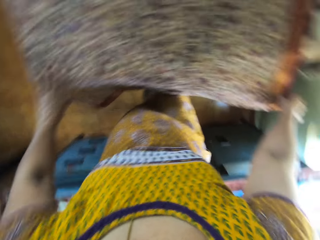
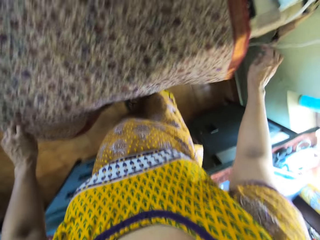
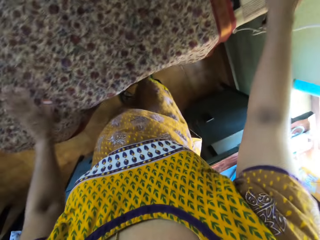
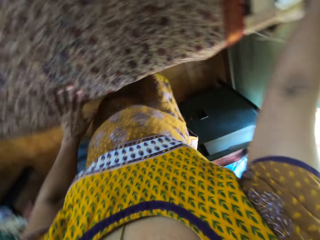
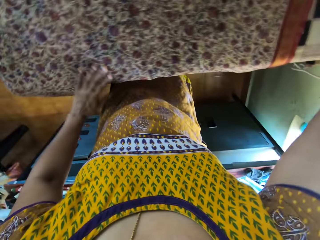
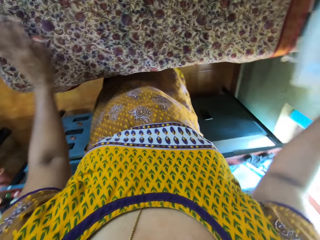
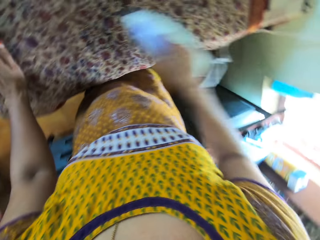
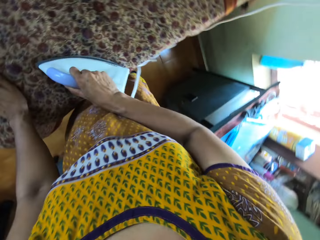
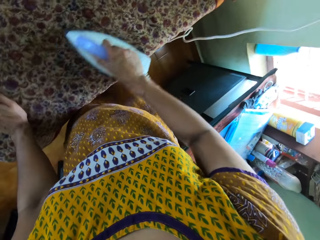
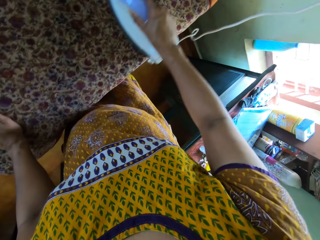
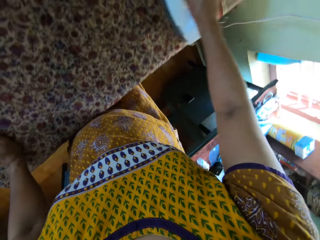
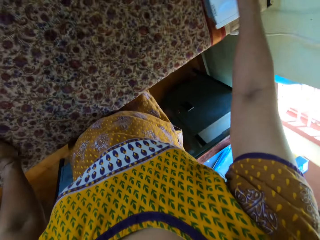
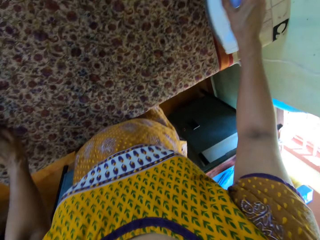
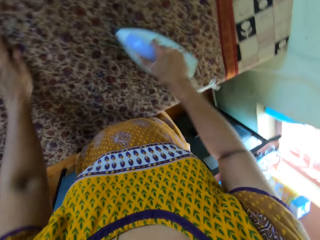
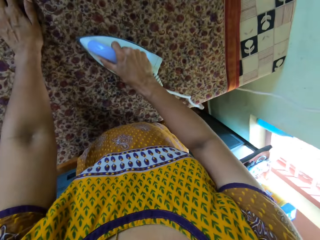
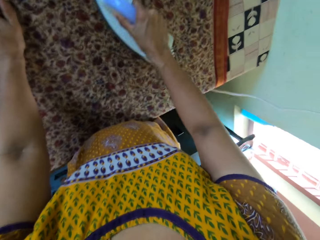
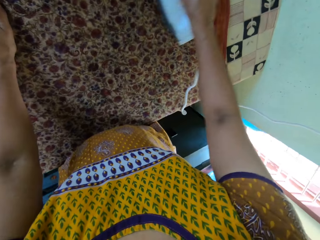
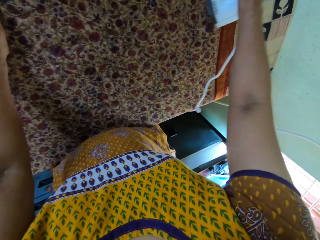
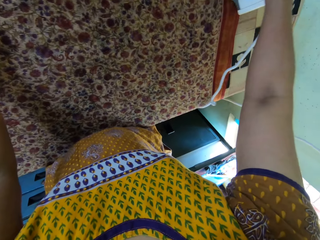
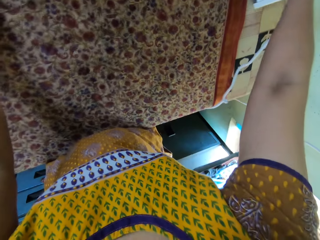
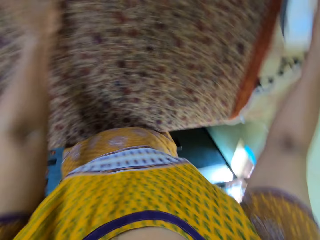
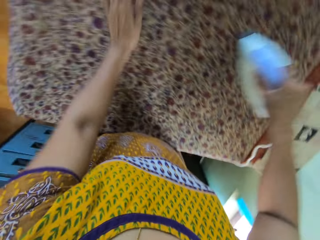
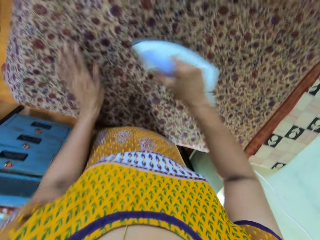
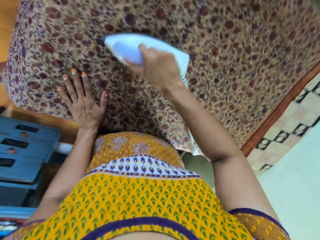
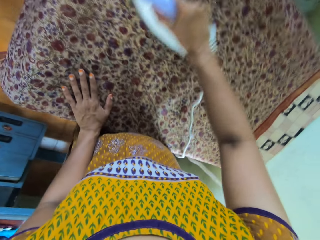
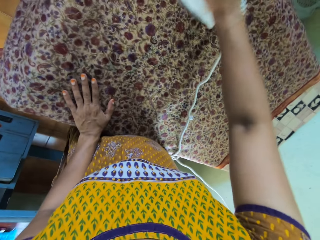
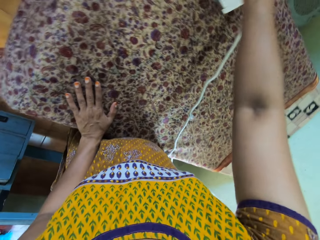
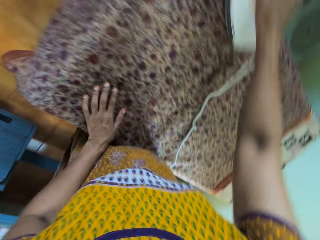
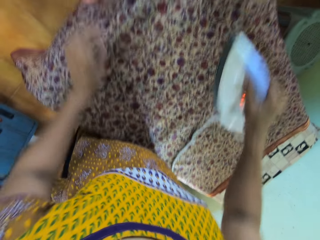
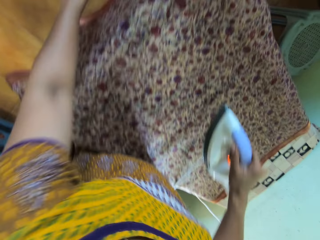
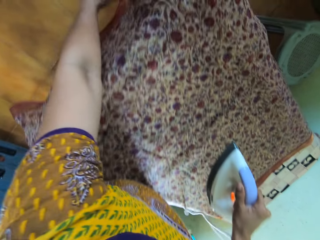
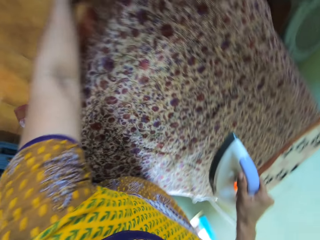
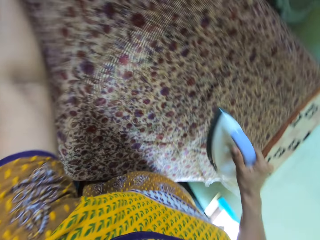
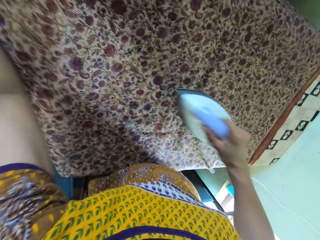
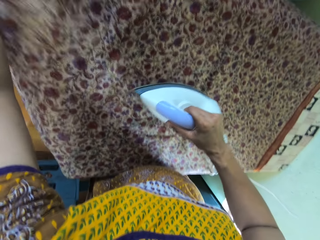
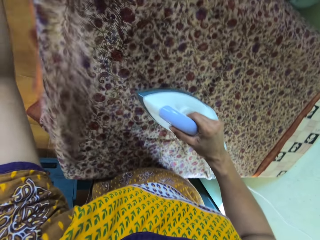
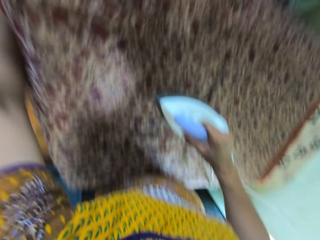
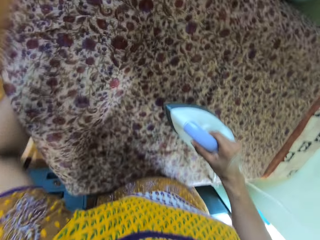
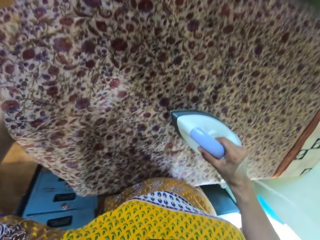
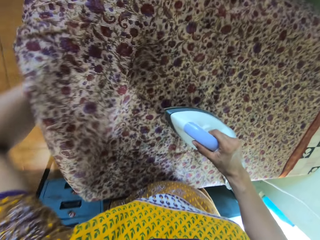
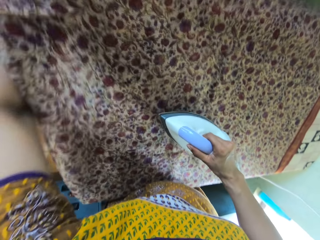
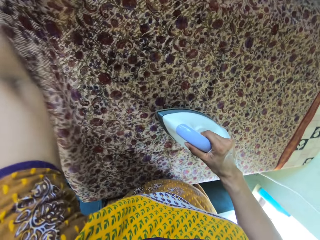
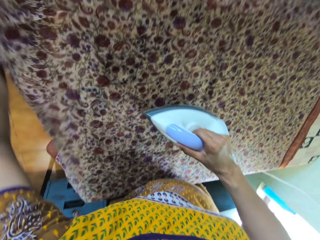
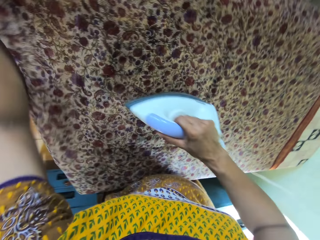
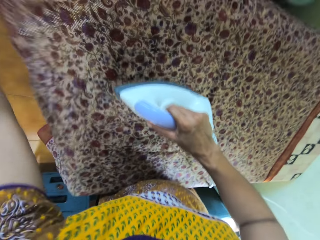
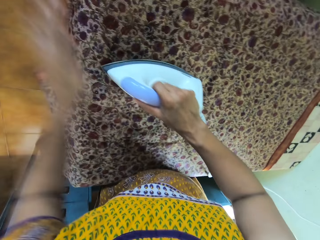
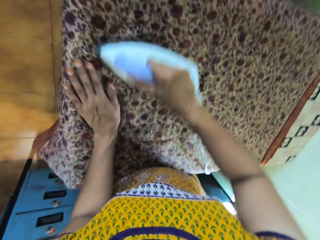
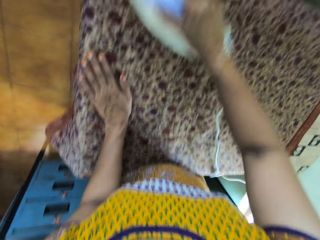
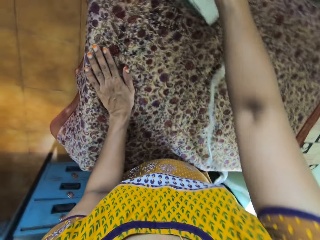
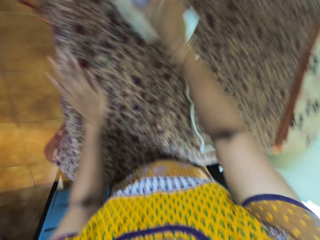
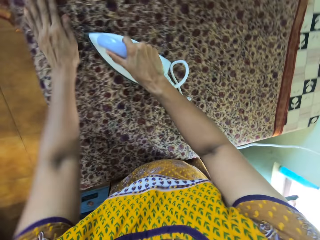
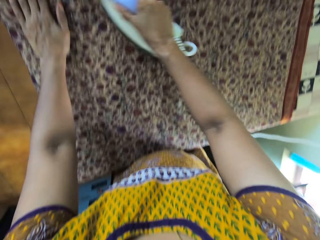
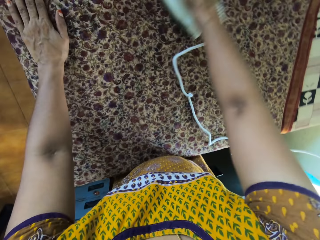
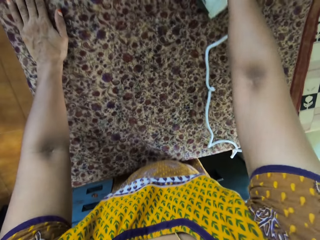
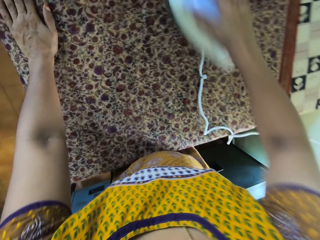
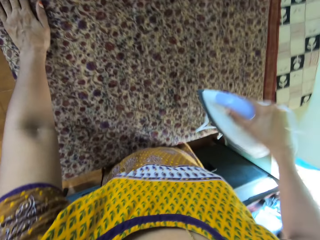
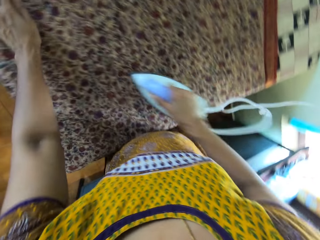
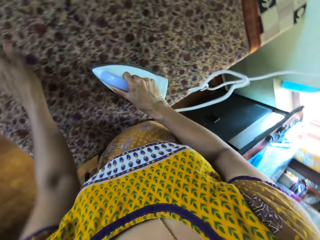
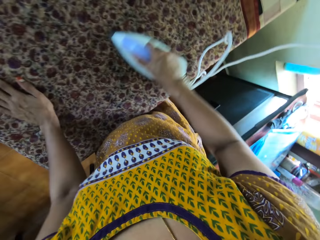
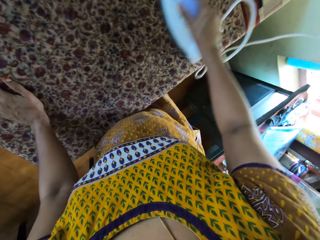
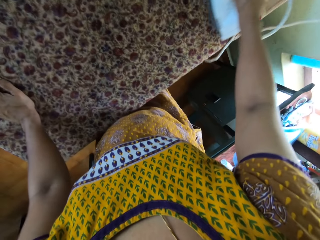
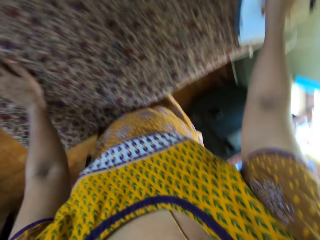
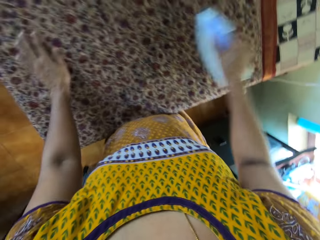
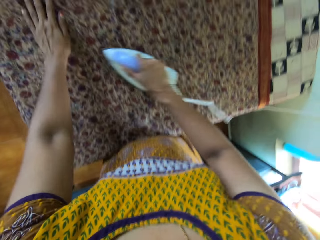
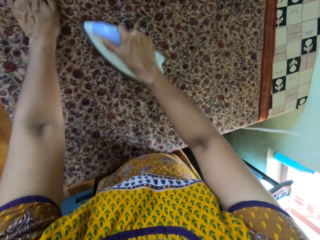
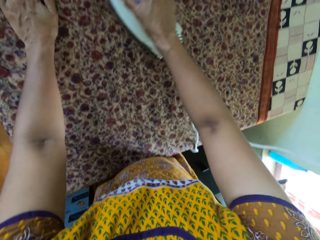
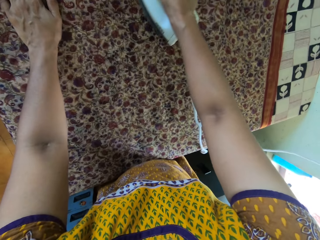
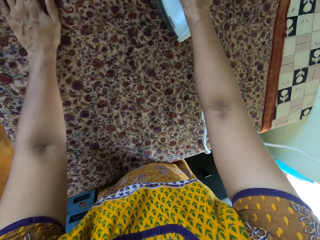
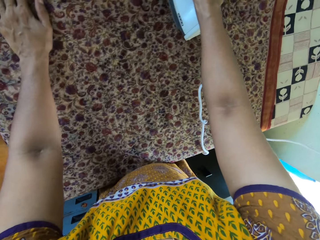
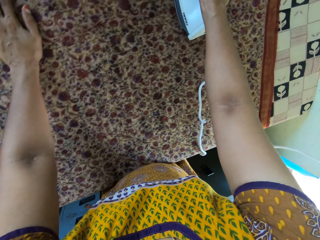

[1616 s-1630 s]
The camera wearer picks up the iron from the table with her right hand. She irons the fabric on the table with the iron in her right hand. She moves her left hand around the fabric on the table. She holds the fabric on the table with her left hand. She spreads the piece of cloth on the table. She moves her left hand around the fabric on the table. She irons the piece of cloth on the table with an iron box.

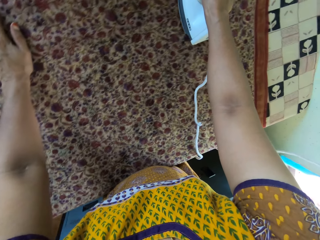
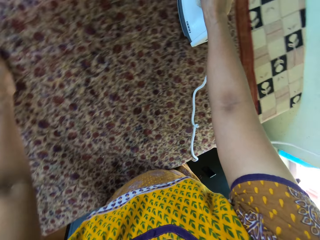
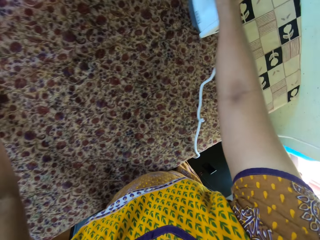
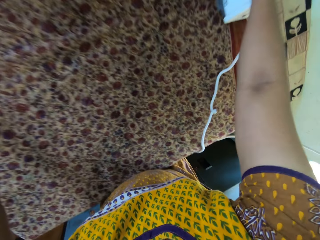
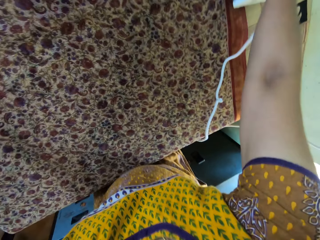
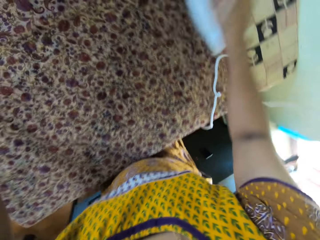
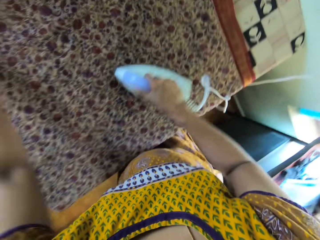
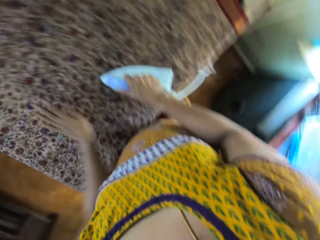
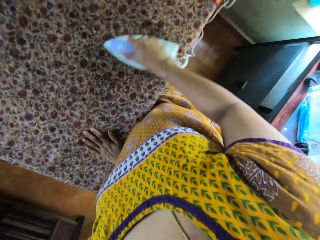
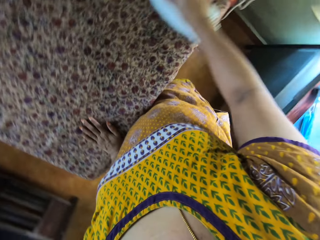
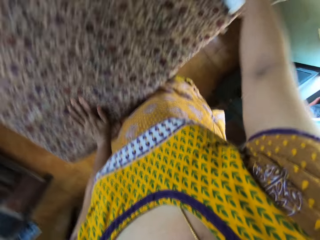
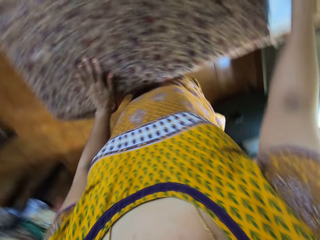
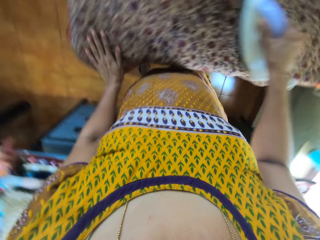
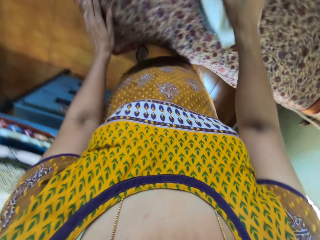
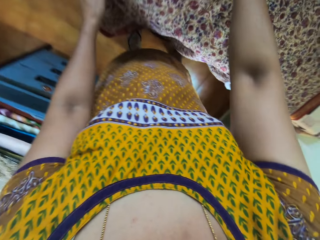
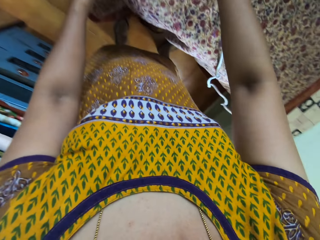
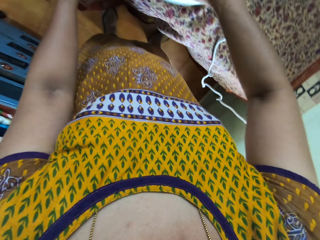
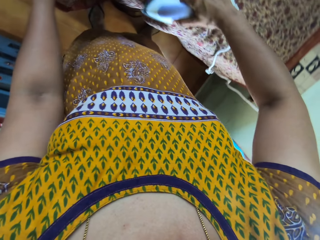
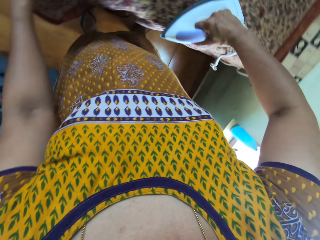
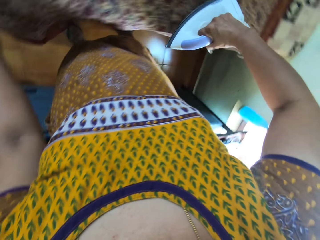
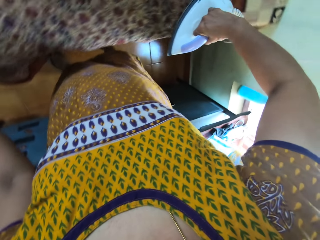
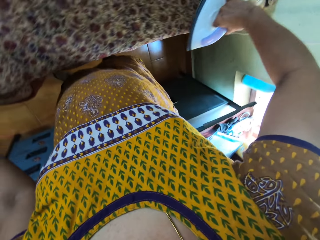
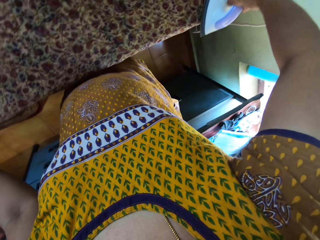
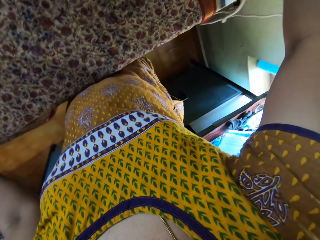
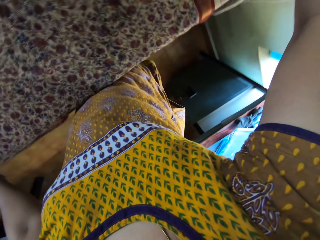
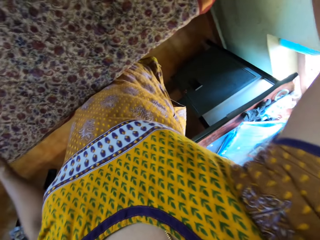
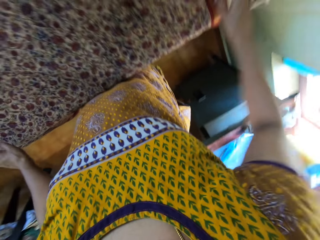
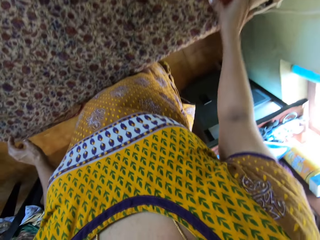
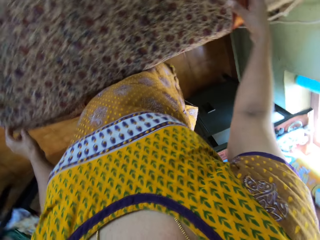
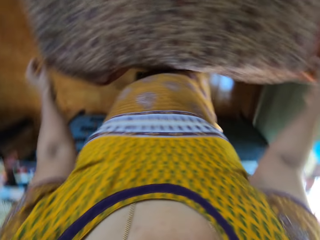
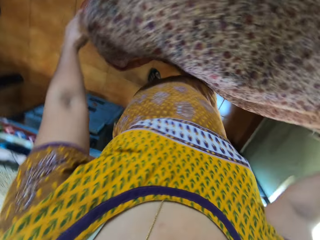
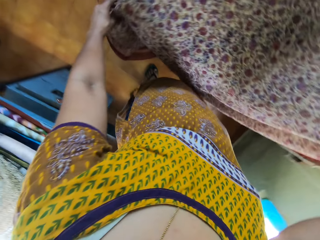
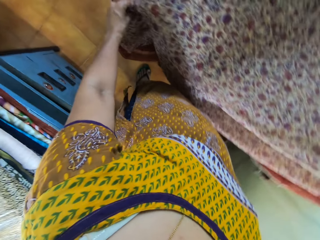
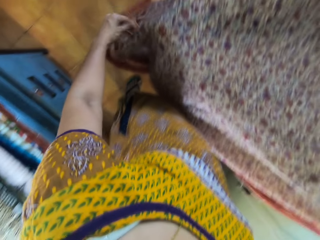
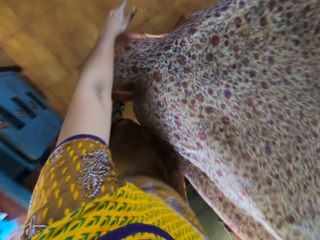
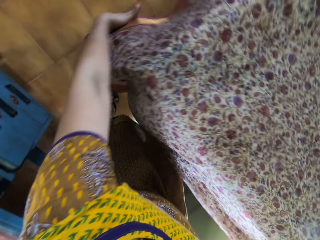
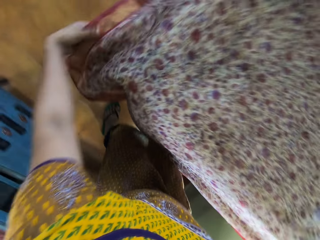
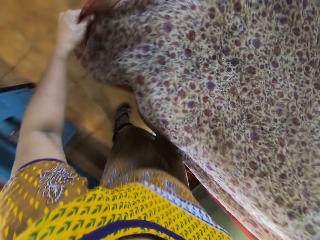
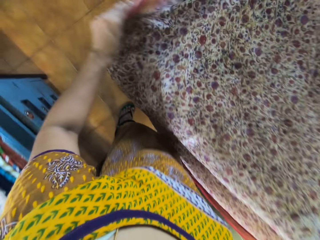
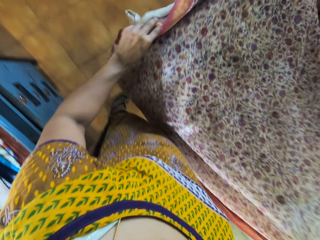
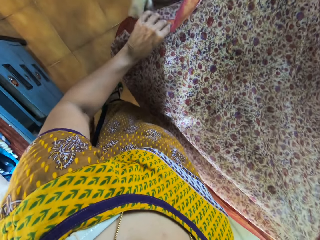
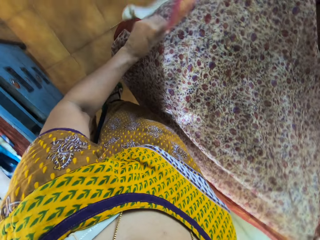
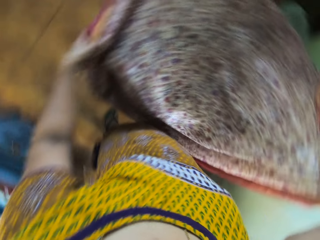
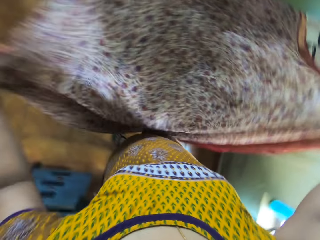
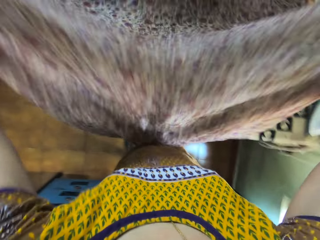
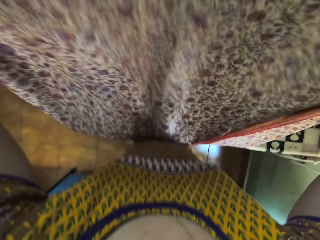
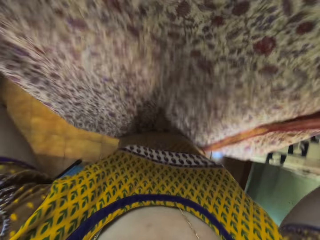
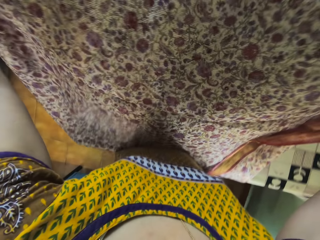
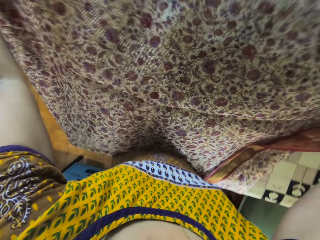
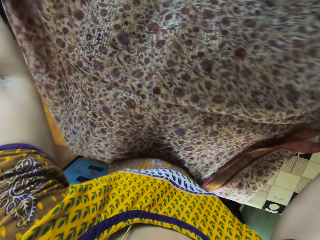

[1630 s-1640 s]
The camera wearer places the iron in her right hand on the table. She holds the cloth on the table with her right hand. She holds the cloth on the table with her left hand. She lifts the cloth on the table with her hand.
